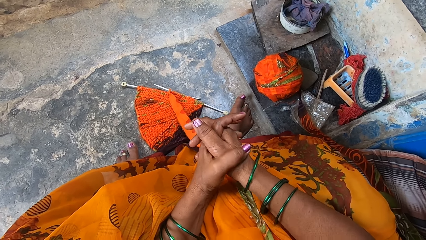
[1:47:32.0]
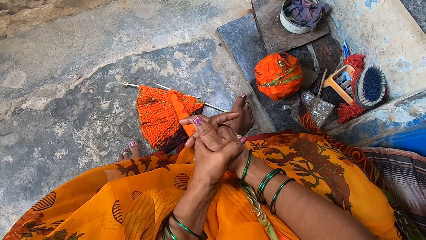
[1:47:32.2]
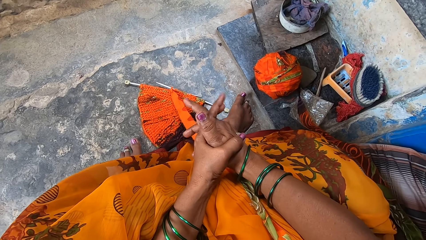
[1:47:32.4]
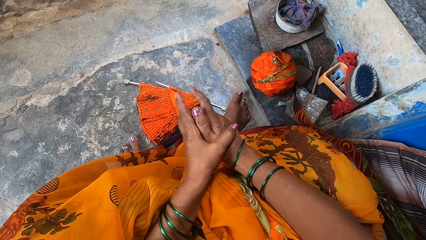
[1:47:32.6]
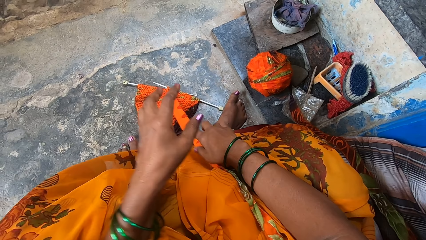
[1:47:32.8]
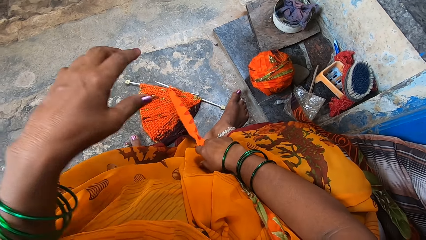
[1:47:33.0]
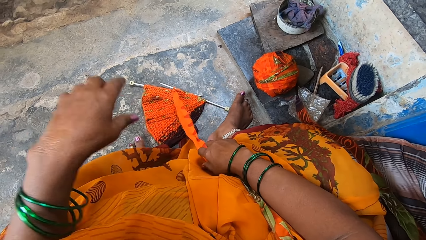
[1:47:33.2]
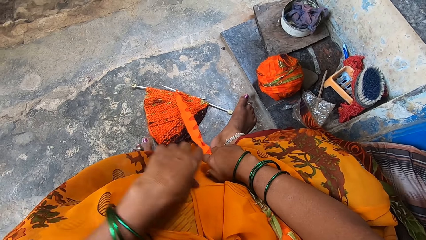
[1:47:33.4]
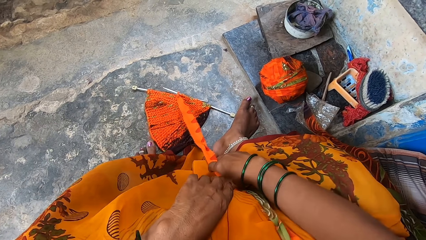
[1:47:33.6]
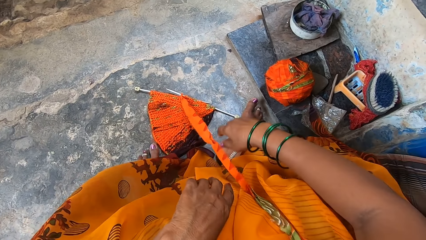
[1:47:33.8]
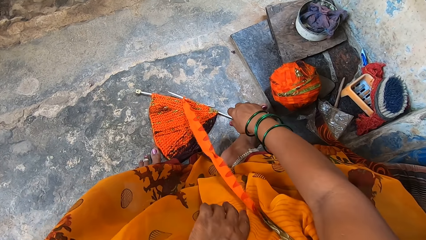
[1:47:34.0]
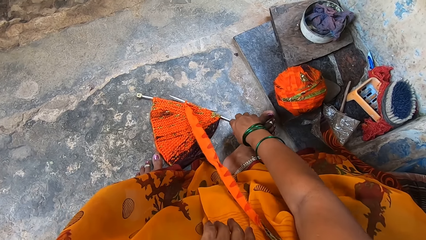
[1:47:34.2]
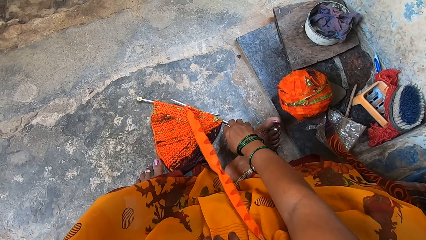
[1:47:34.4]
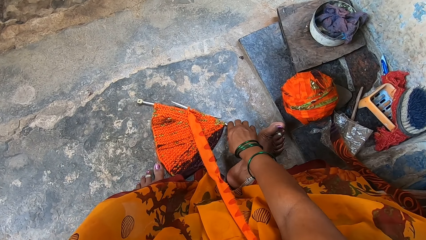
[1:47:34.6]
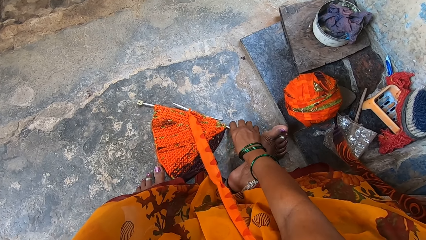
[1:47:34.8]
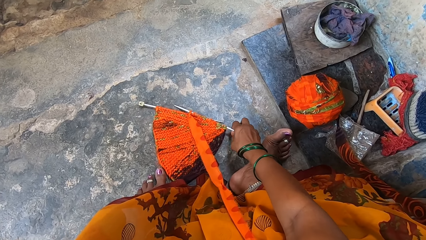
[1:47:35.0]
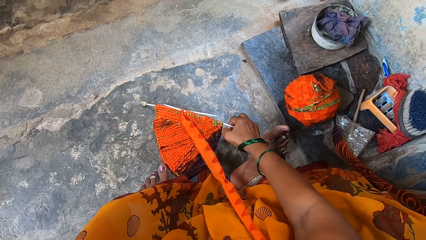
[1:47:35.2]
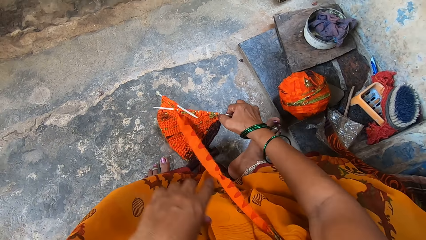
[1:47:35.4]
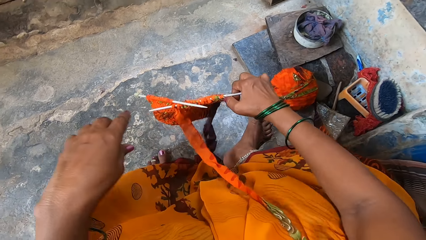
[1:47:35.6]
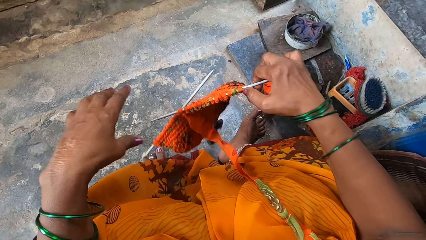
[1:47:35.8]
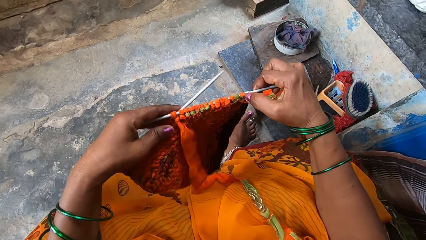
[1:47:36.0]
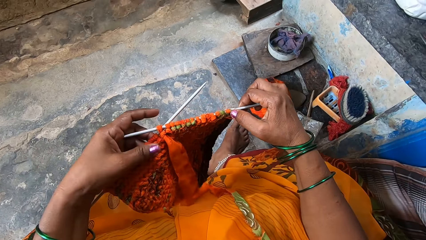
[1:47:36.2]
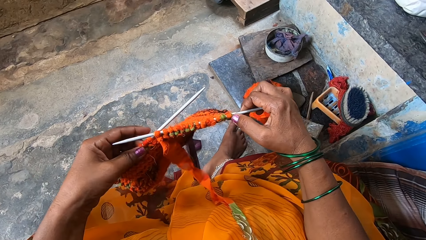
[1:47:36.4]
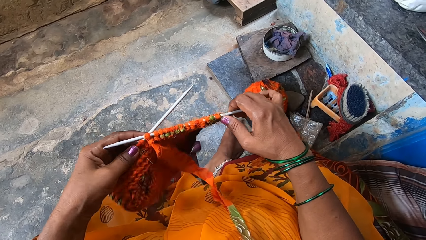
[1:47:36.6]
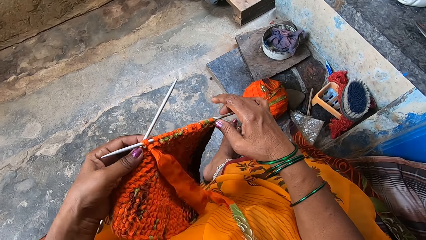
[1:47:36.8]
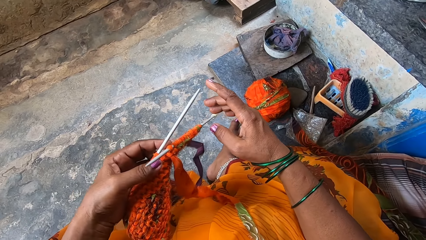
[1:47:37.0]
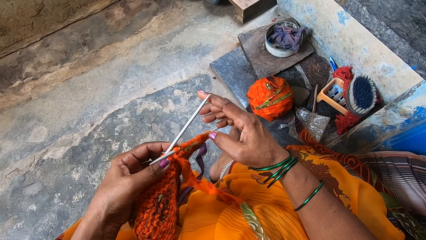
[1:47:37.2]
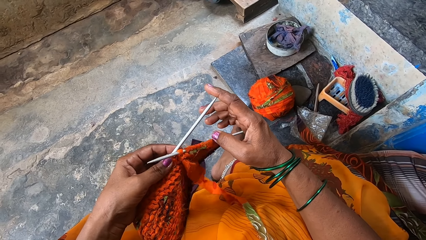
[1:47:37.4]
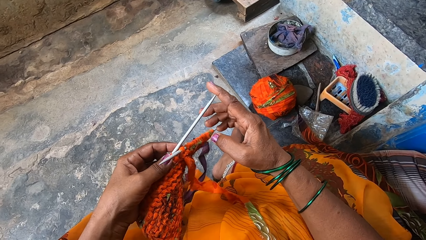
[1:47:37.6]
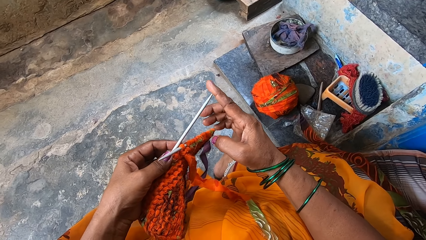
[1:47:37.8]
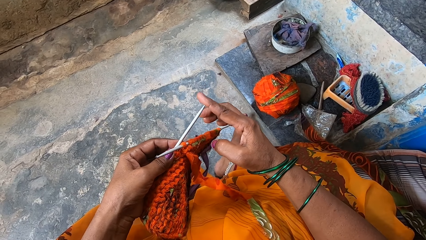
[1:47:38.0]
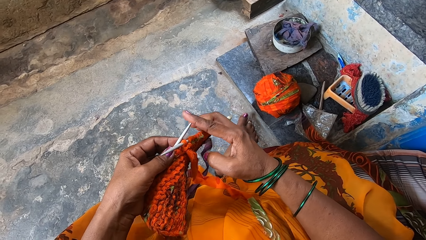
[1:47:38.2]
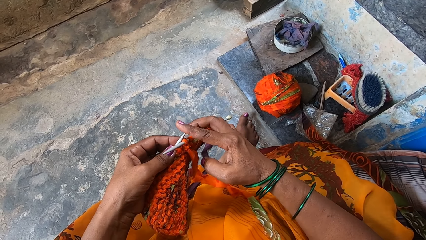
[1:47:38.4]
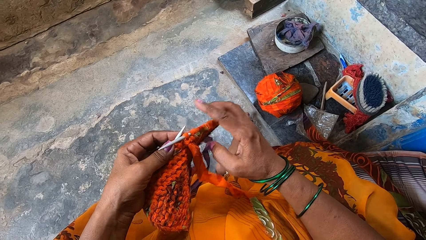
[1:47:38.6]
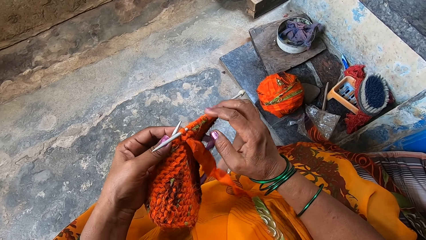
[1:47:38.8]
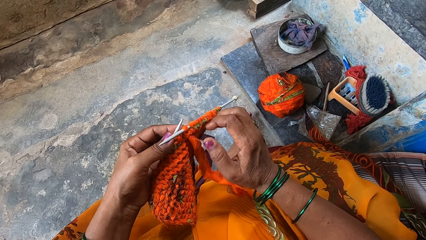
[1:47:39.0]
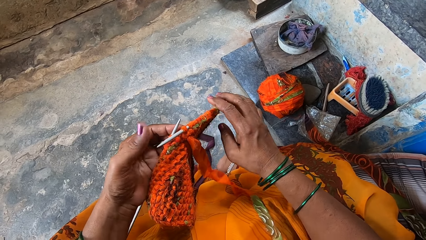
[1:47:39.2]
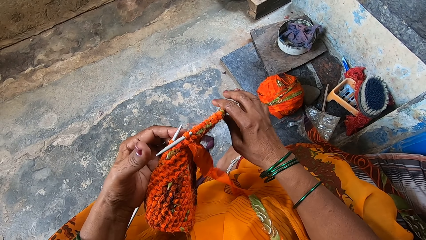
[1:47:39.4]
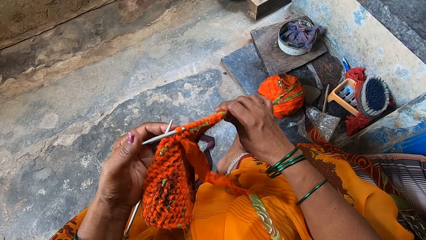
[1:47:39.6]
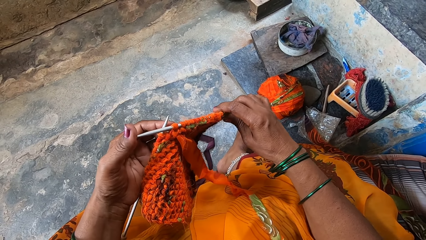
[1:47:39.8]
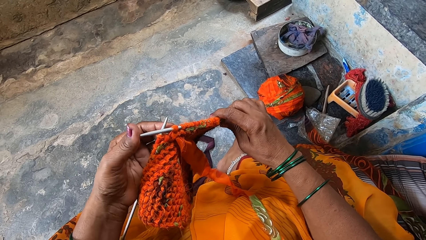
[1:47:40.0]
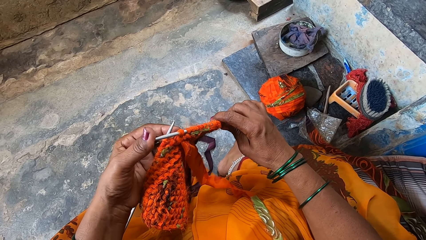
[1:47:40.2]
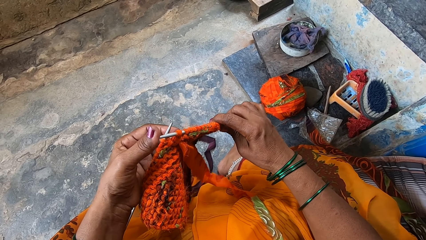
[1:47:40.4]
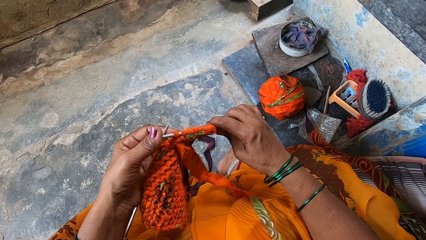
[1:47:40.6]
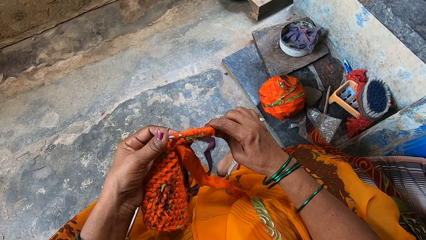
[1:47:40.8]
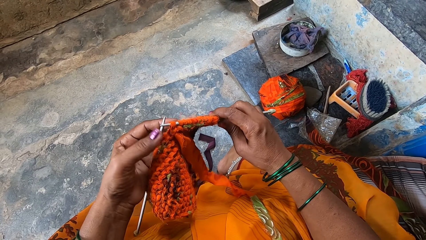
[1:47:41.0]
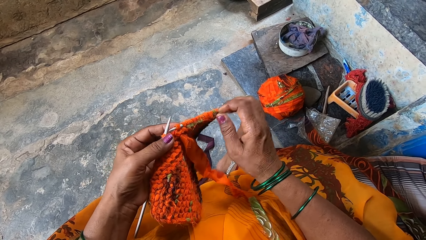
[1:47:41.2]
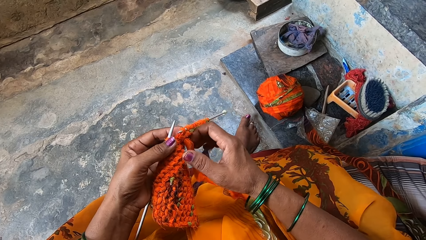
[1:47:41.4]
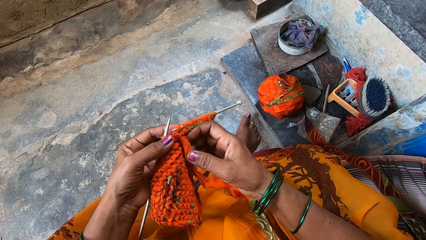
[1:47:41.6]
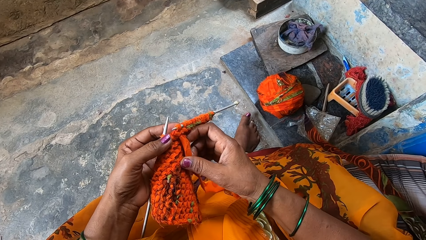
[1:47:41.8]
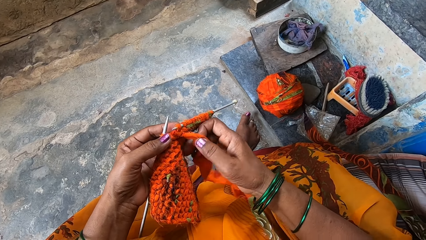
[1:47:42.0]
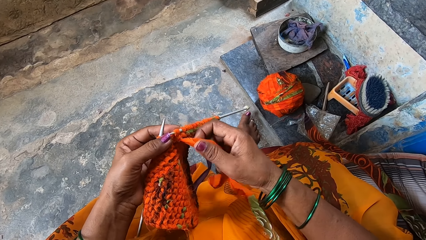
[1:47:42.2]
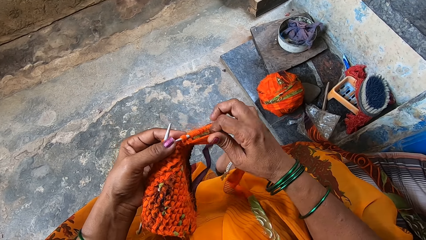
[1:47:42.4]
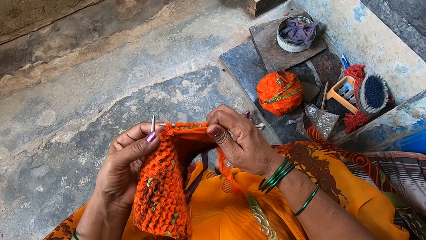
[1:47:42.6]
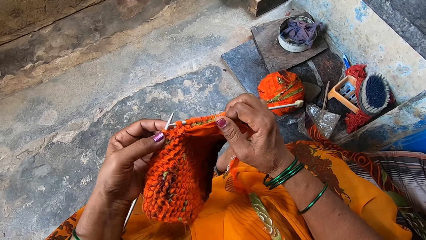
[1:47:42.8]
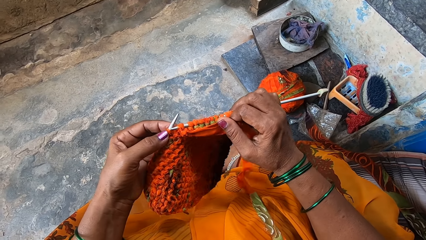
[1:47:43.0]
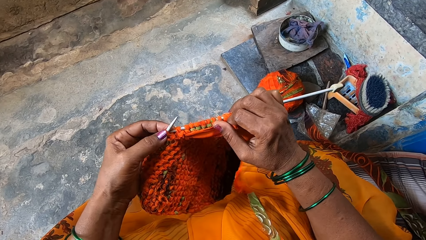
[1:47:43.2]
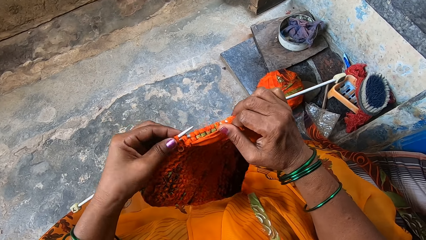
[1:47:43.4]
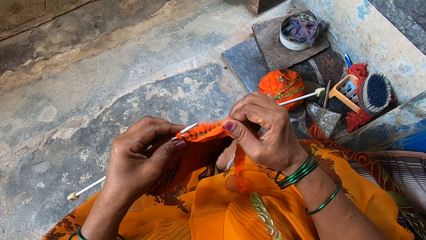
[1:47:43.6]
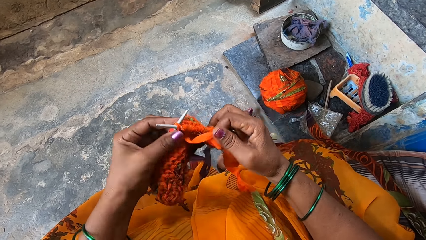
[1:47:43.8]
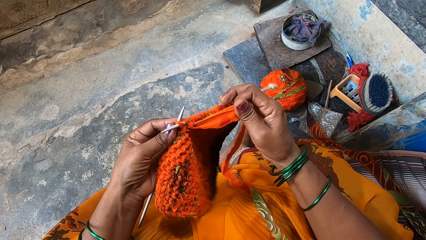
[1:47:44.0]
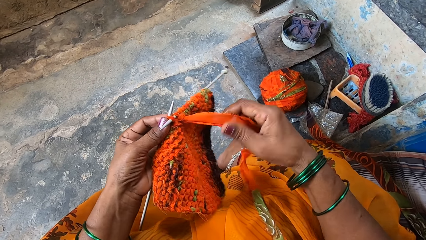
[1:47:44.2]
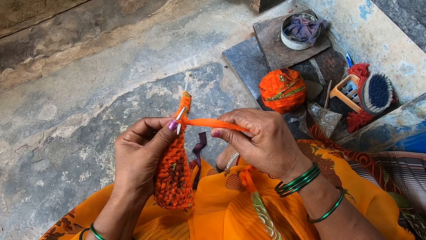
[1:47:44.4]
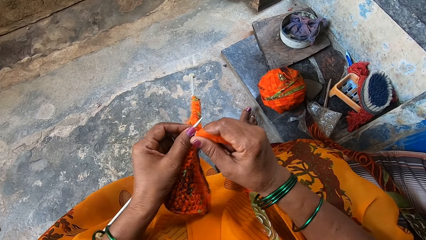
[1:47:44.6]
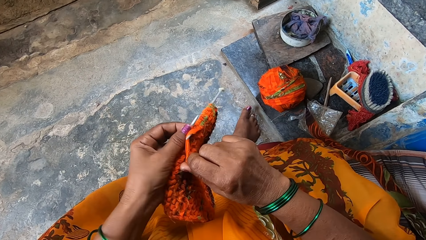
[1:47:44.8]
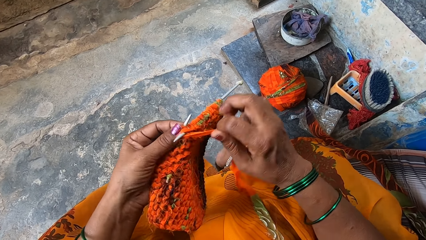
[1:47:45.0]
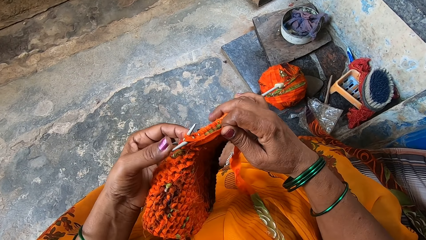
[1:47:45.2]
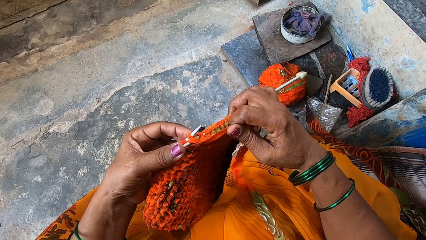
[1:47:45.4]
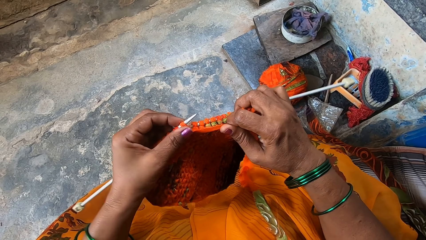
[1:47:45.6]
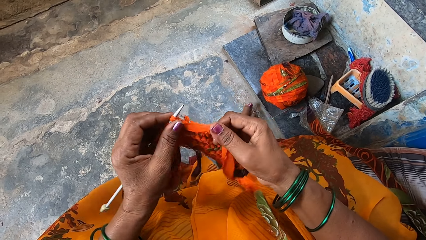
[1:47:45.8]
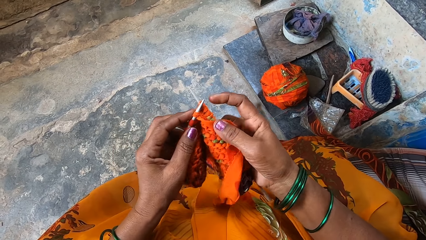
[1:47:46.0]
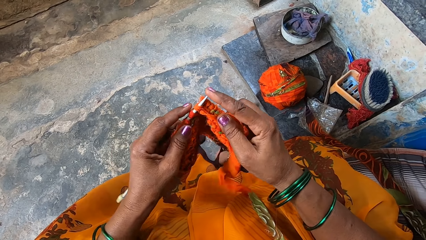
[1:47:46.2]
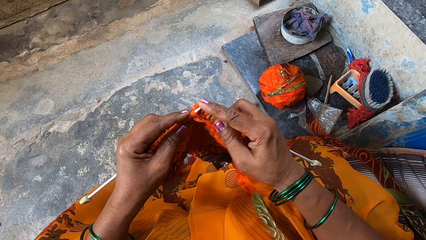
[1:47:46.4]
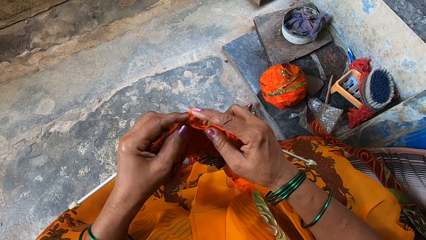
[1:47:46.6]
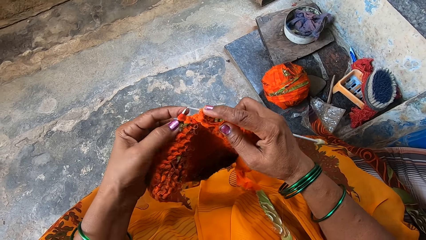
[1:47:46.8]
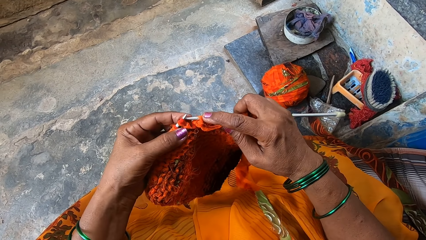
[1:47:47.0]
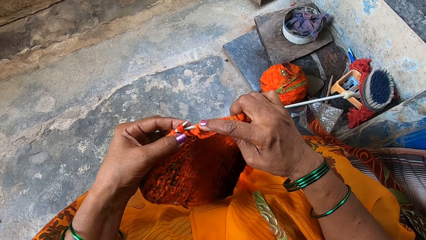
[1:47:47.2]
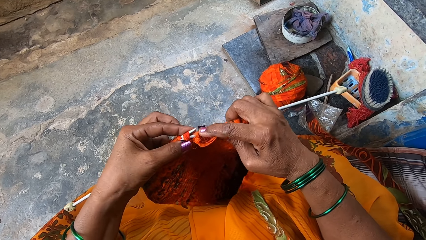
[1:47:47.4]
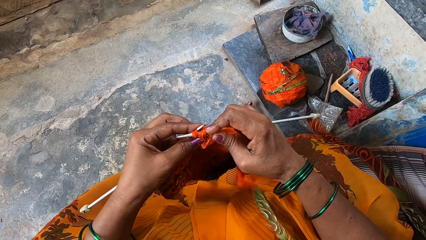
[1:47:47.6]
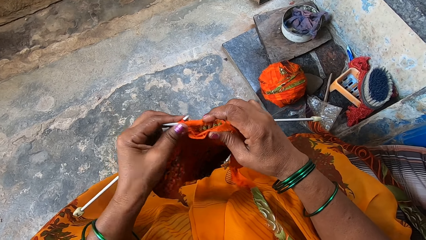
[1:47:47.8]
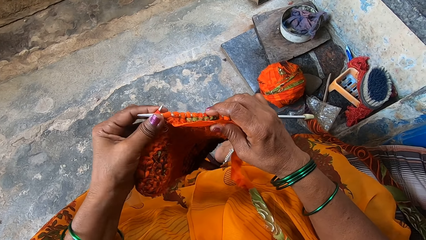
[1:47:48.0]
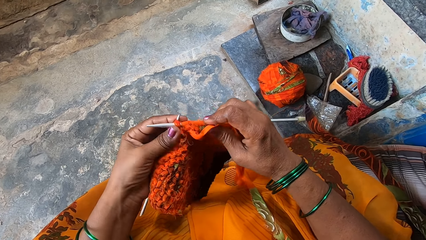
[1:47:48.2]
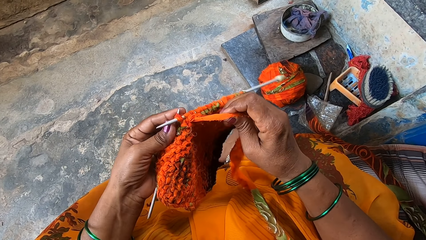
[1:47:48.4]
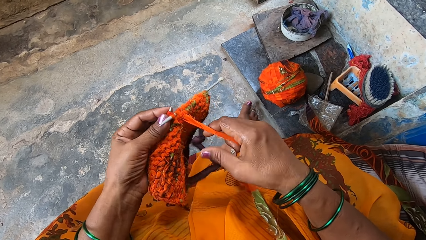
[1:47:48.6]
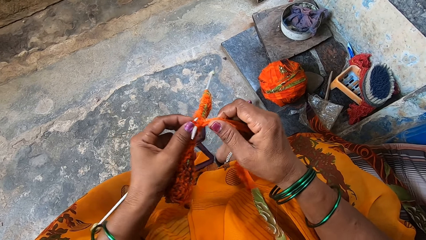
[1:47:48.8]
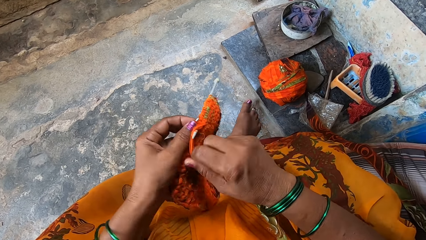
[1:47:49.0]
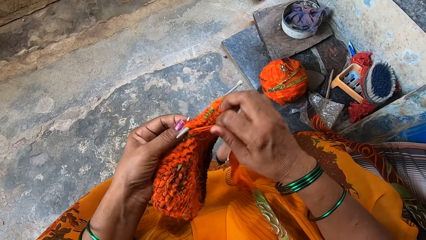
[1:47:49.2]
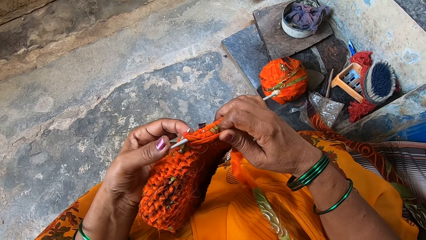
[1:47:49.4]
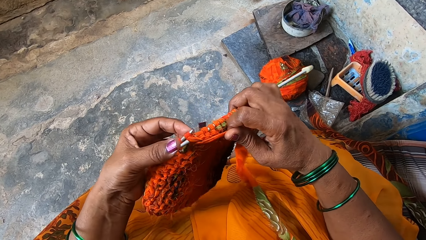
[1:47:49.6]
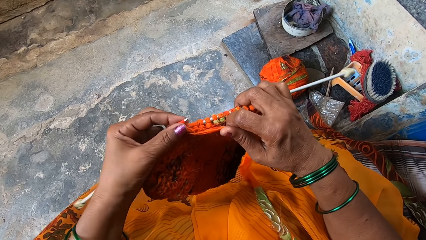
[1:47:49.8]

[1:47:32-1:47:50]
The camera wearer picks up the knitted fabrics alongside the needles on the floor. They set the knitting needles in the fabrics. They knit the fabrics with the knitting needles.
